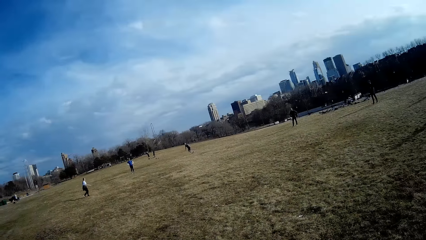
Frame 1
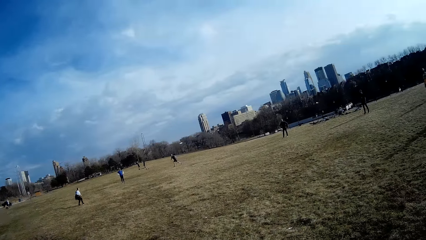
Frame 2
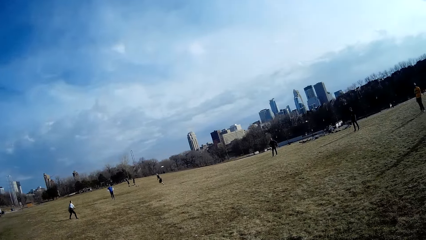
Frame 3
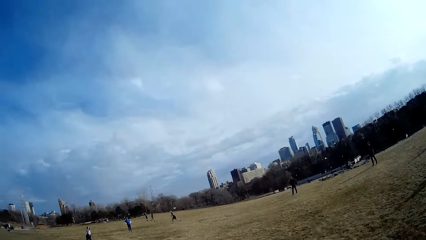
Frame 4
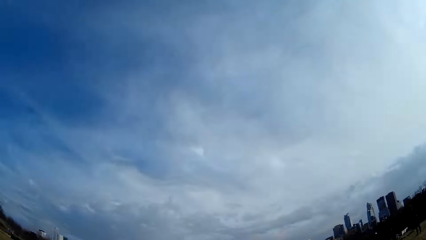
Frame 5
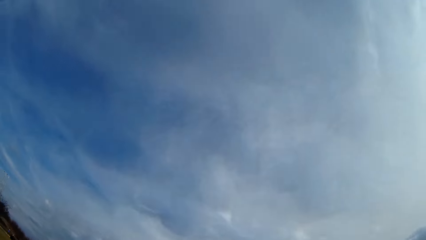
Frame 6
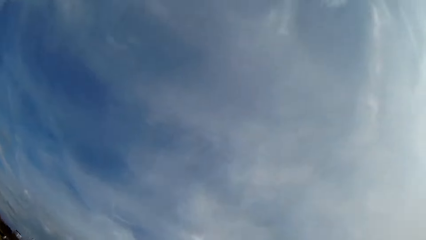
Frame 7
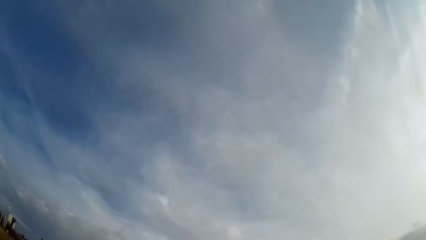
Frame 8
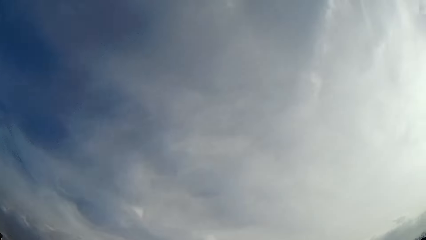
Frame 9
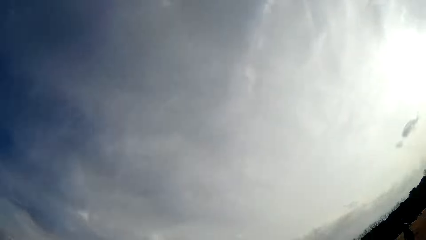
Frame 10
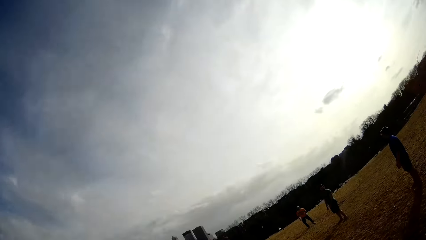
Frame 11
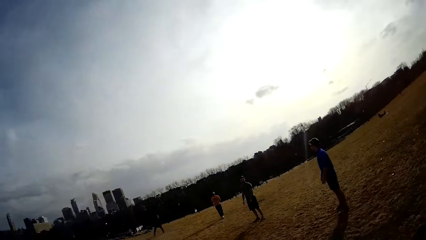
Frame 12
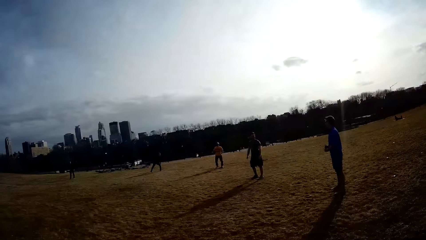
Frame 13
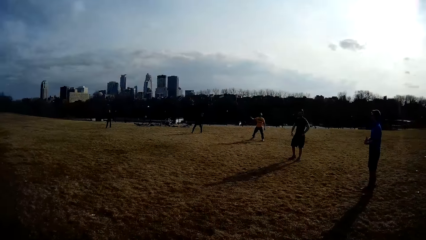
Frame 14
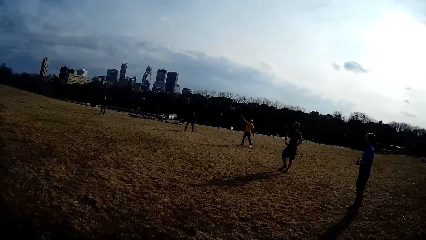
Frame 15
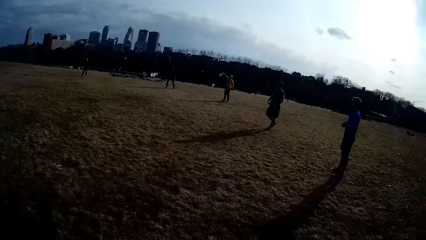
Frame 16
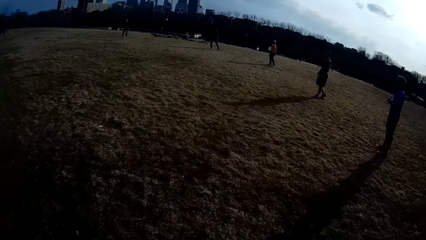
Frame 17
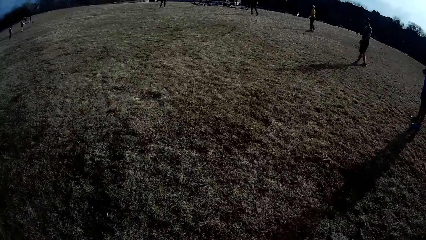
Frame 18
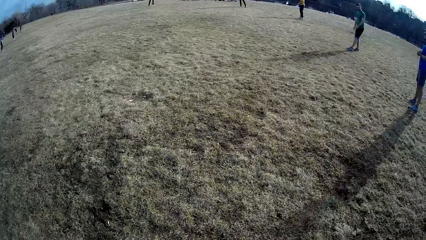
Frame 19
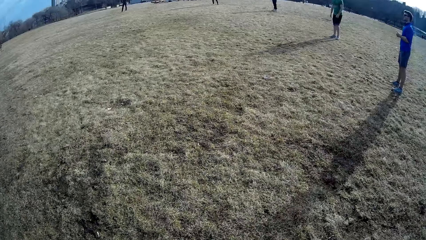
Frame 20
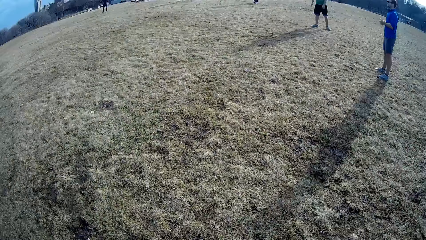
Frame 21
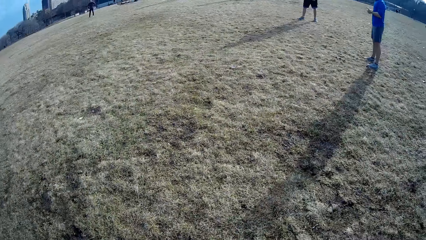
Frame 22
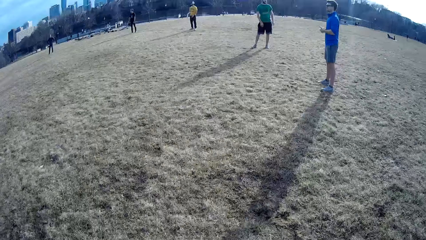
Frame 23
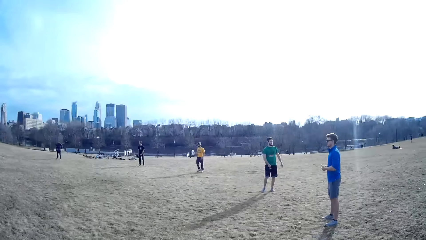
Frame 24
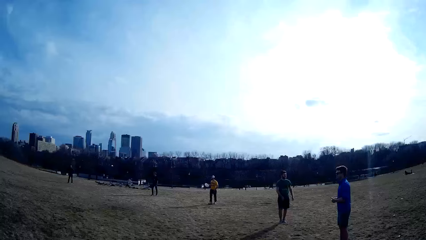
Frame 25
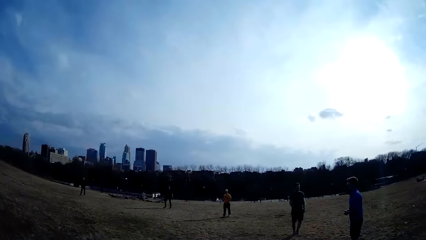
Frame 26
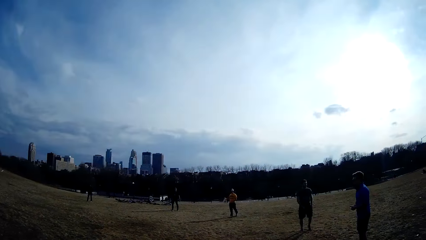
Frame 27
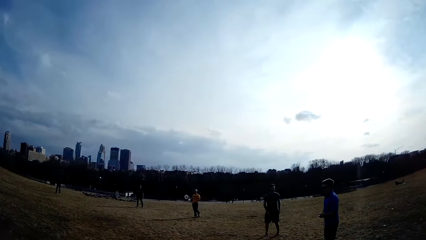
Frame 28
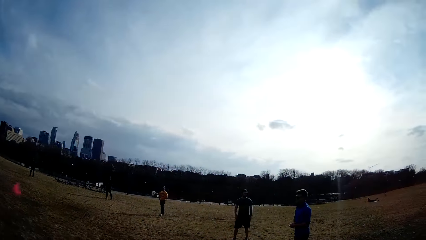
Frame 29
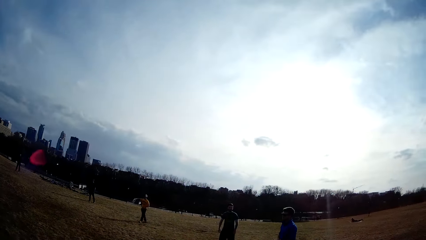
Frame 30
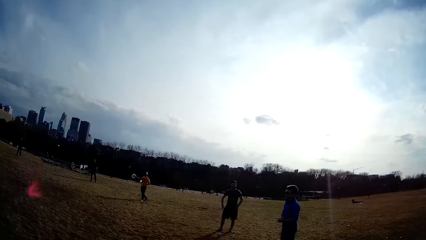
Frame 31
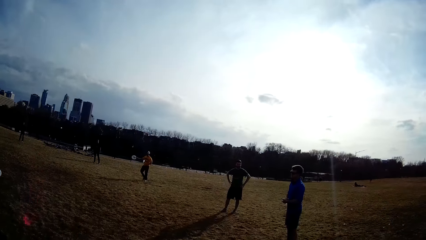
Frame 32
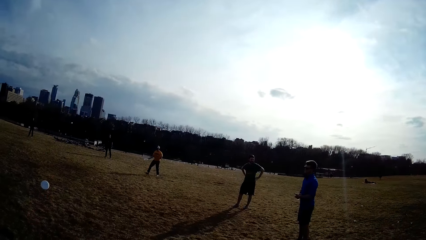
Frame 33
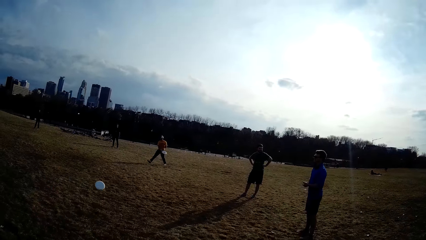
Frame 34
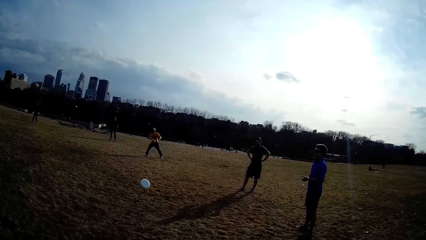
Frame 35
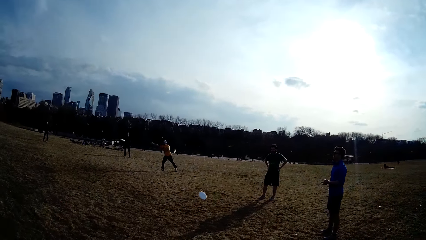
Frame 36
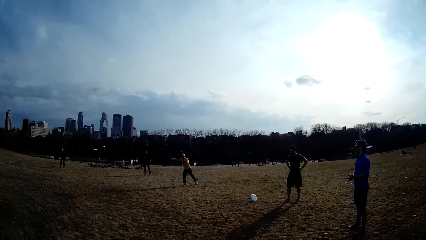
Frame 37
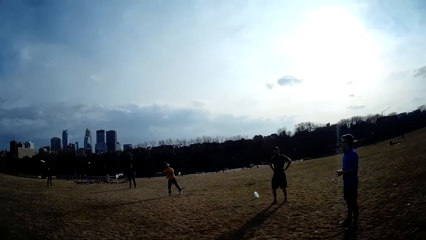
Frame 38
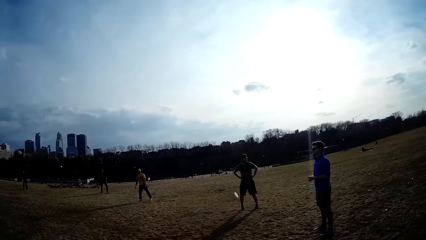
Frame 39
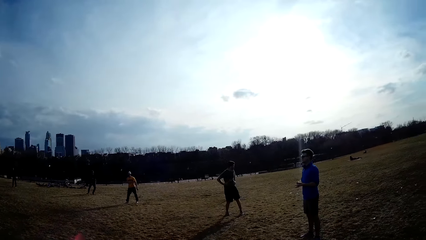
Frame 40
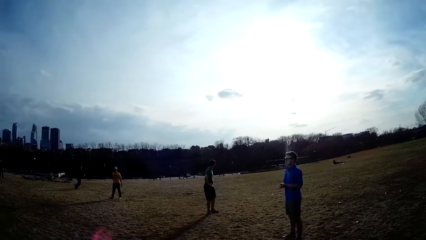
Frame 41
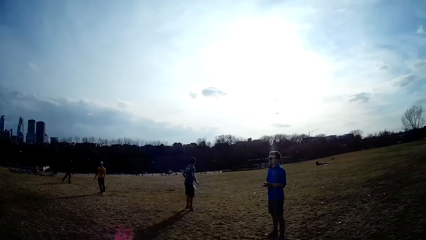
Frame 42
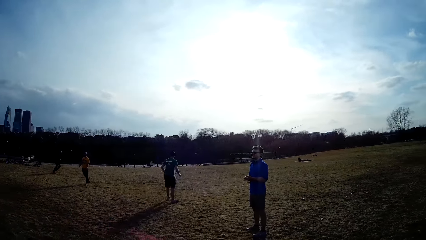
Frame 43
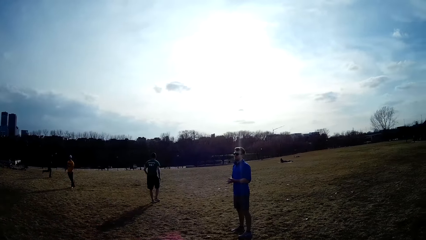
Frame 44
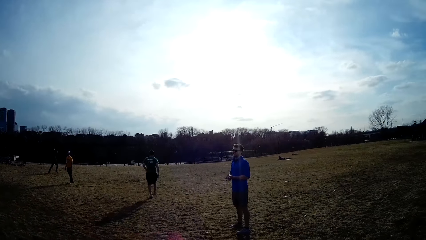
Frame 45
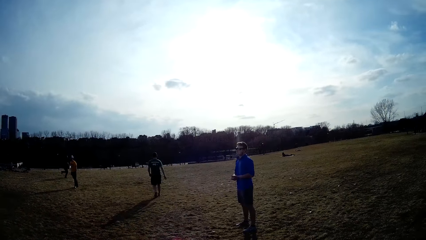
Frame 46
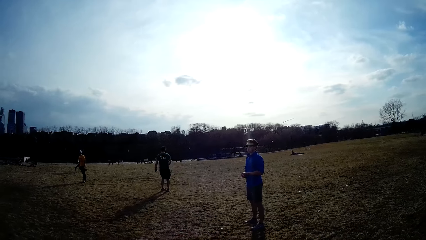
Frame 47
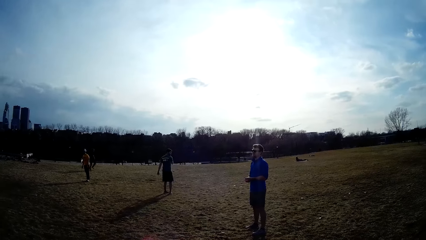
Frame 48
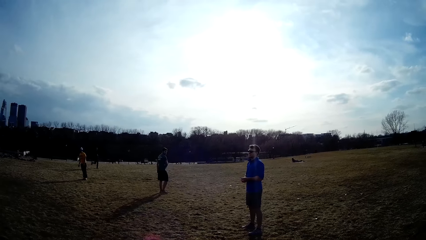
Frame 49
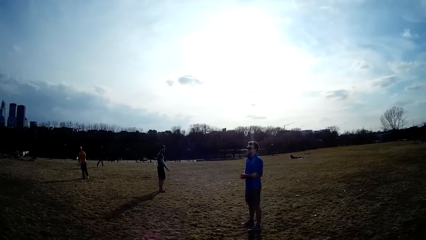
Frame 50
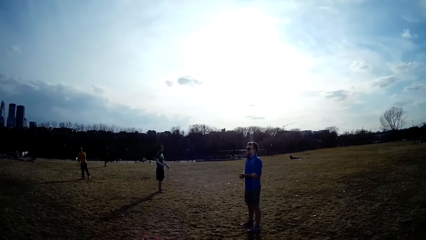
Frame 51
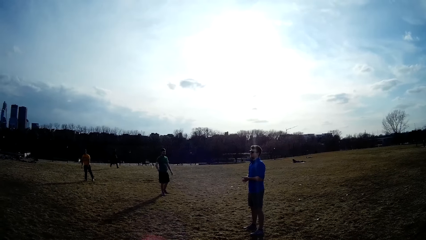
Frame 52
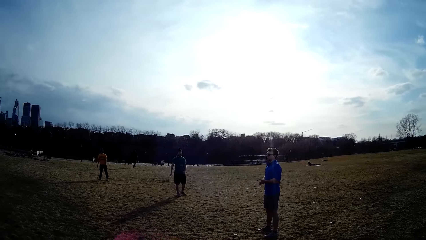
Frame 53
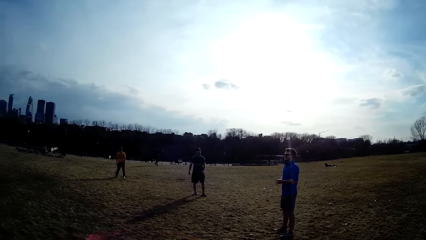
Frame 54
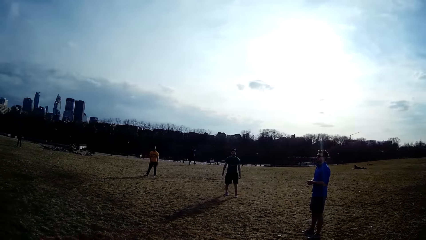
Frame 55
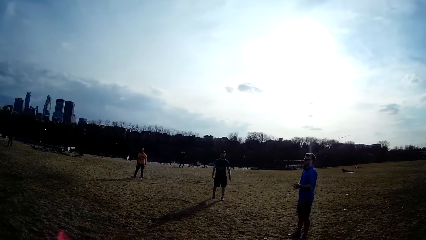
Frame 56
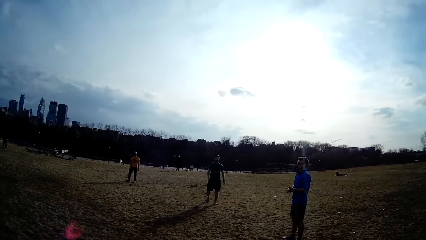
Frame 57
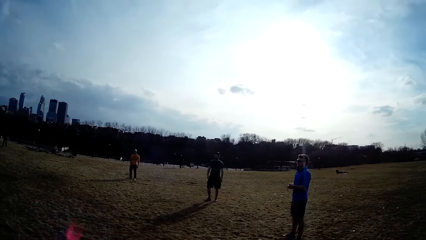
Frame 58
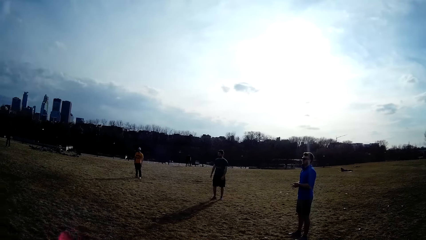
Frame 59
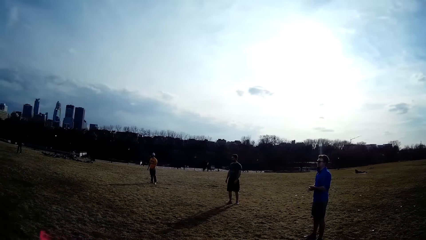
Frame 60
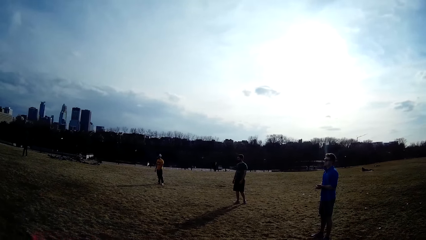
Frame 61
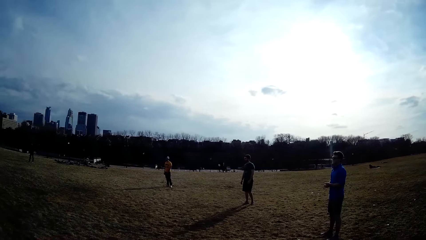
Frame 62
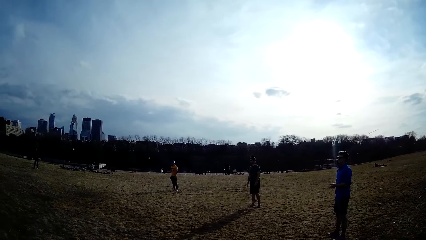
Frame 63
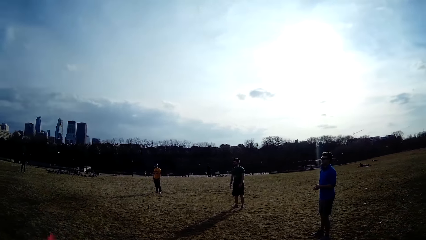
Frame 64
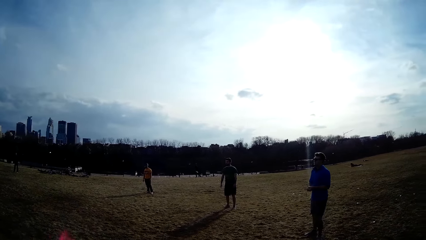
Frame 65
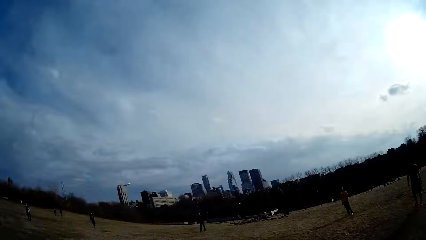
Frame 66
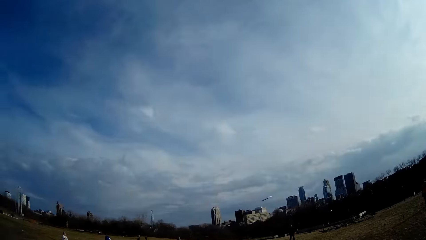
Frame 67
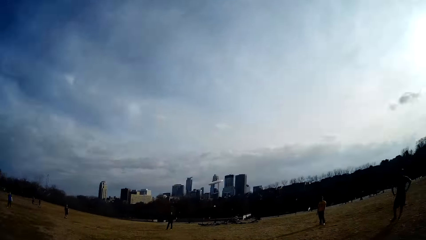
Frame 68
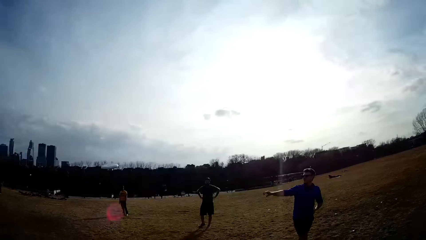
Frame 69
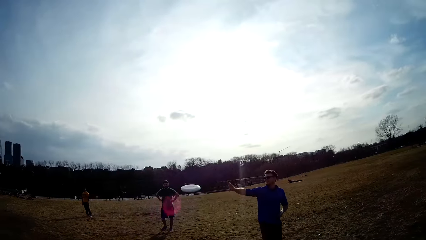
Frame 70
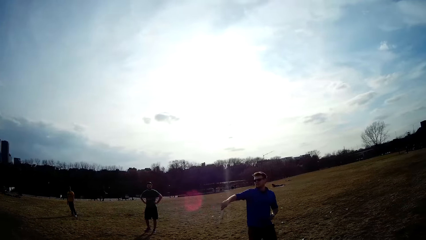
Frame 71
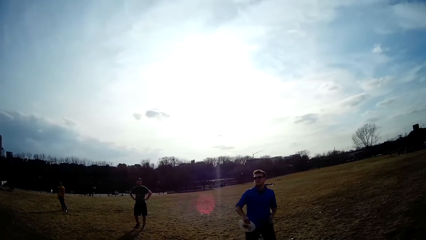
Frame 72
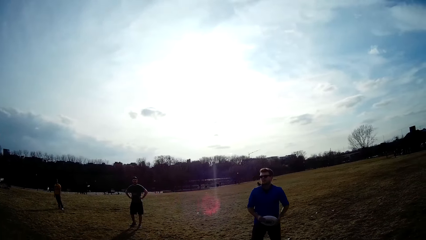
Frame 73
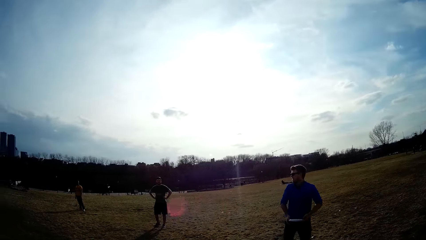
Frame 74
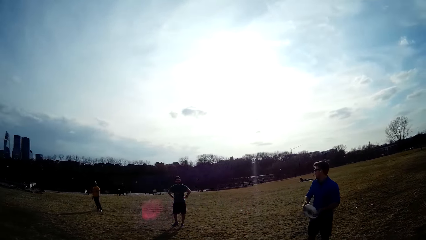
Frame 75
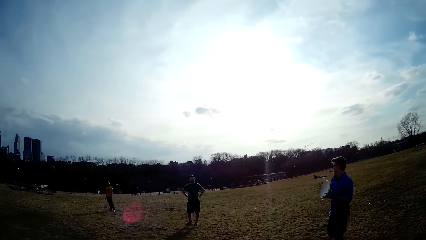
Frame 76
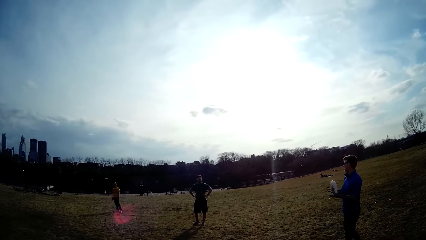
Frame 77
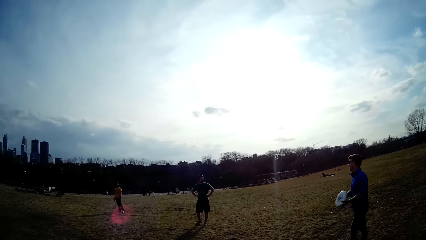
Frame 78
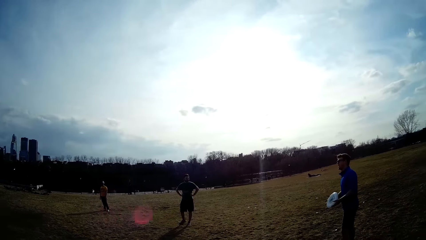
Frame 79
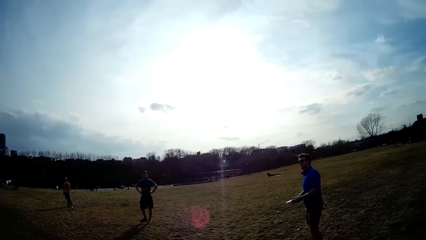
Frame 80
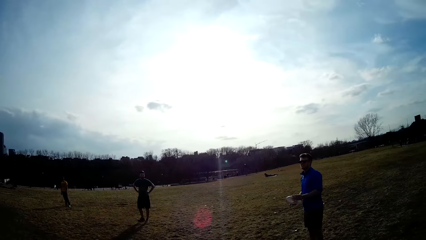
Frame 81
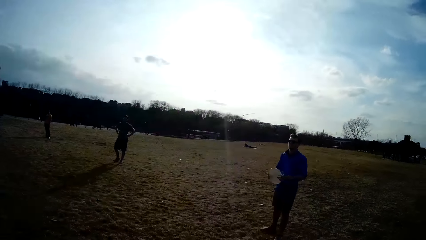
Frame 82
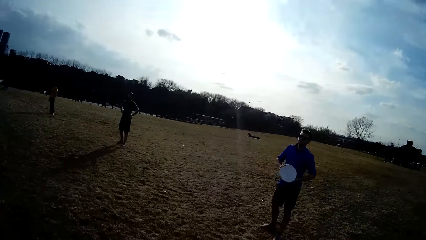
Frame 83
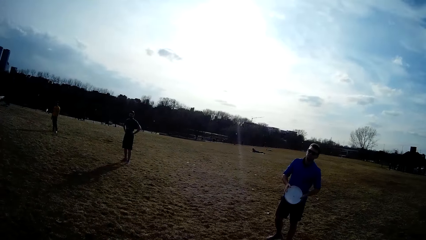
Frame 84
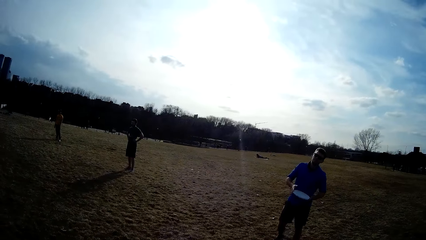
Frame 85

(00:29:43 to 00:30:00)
A woman throws the flying disc. A man catches the flying disc with his hand. The man throws the flying disc with his right hand. Another man catches the flying disc with his hand.
